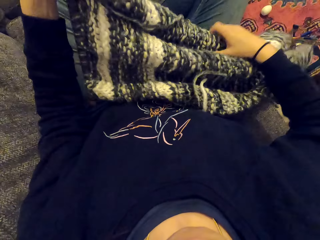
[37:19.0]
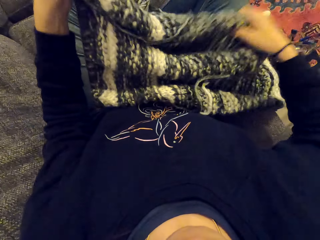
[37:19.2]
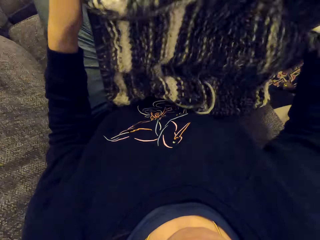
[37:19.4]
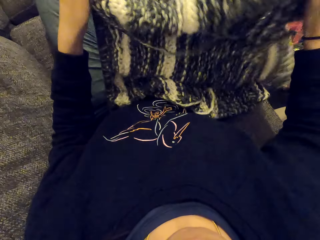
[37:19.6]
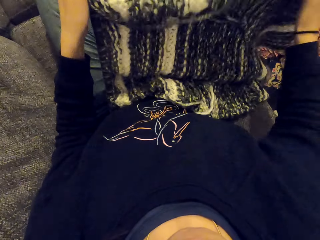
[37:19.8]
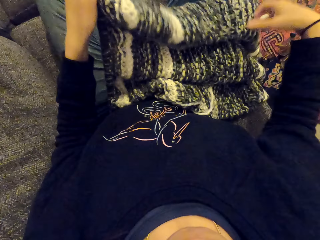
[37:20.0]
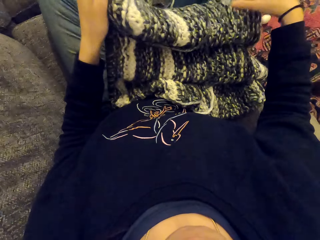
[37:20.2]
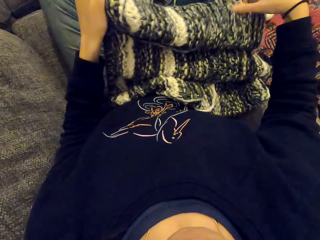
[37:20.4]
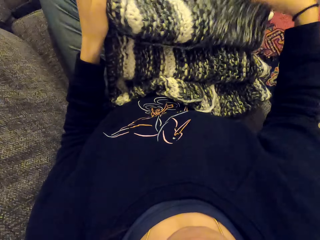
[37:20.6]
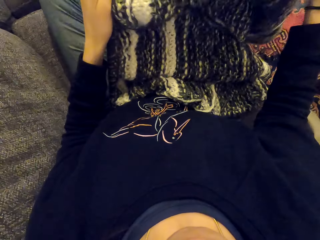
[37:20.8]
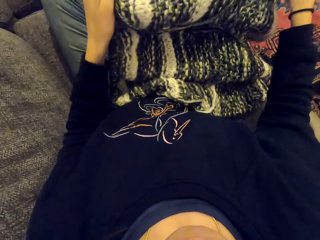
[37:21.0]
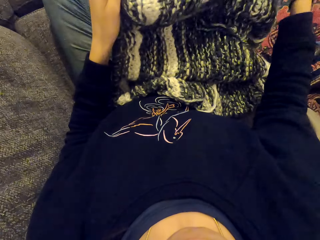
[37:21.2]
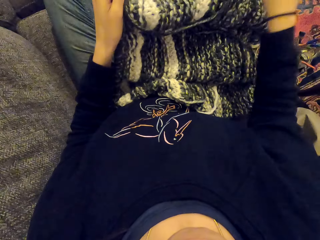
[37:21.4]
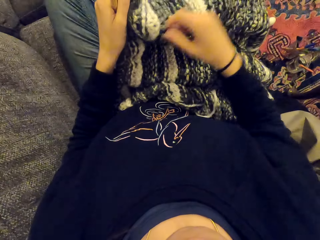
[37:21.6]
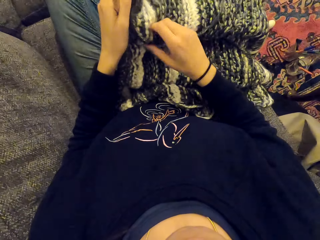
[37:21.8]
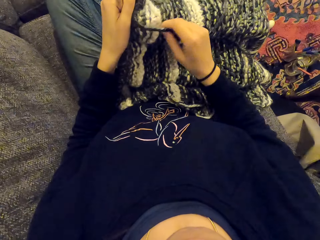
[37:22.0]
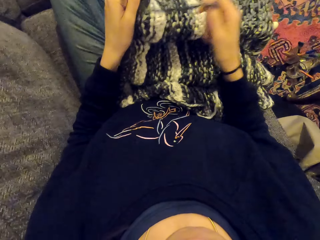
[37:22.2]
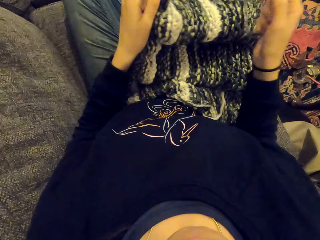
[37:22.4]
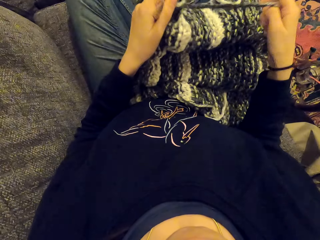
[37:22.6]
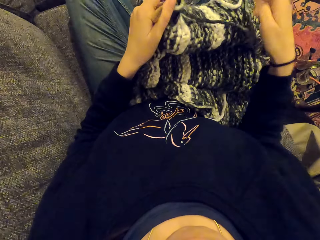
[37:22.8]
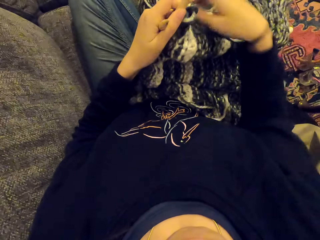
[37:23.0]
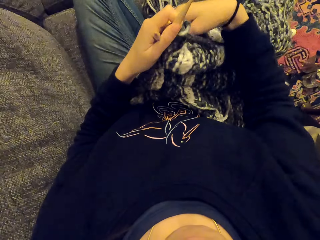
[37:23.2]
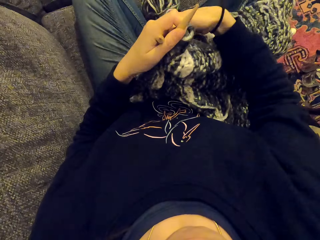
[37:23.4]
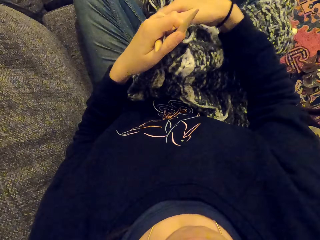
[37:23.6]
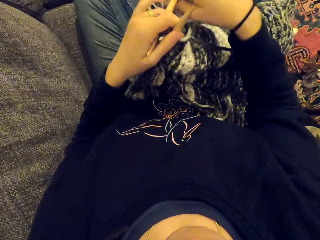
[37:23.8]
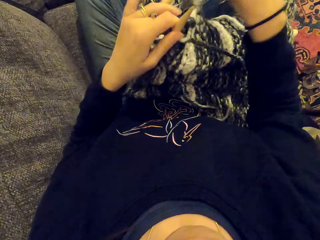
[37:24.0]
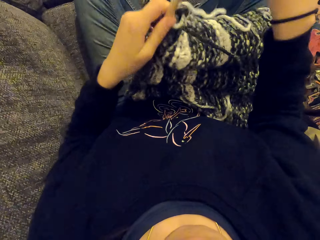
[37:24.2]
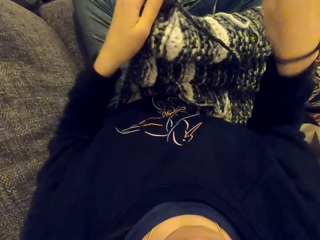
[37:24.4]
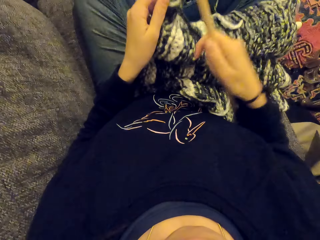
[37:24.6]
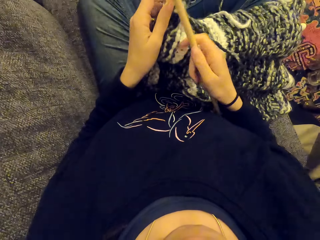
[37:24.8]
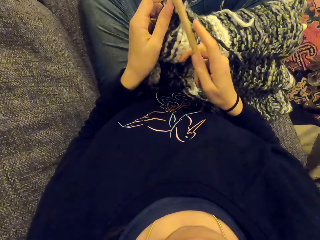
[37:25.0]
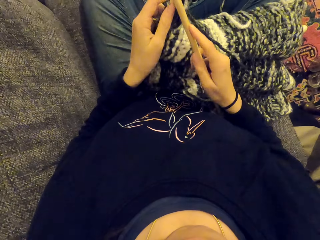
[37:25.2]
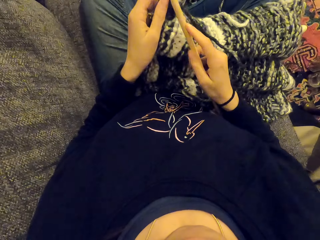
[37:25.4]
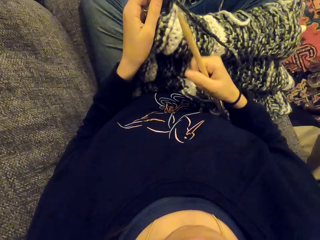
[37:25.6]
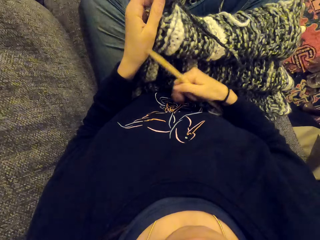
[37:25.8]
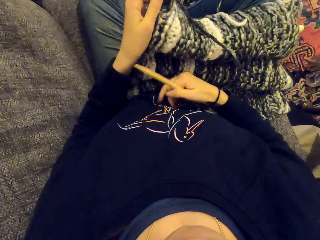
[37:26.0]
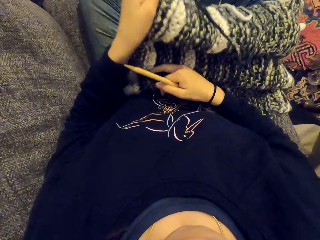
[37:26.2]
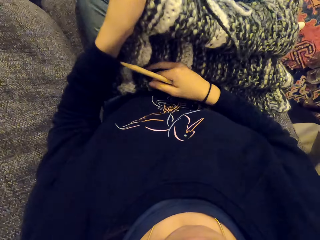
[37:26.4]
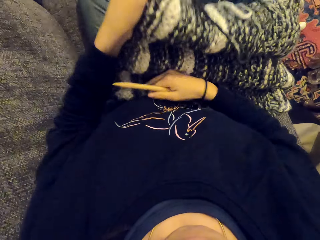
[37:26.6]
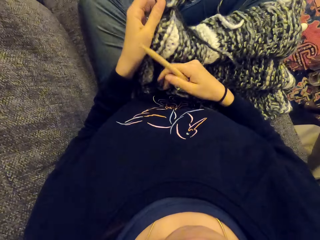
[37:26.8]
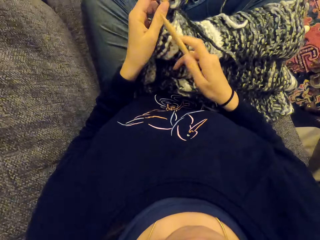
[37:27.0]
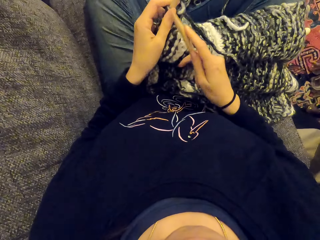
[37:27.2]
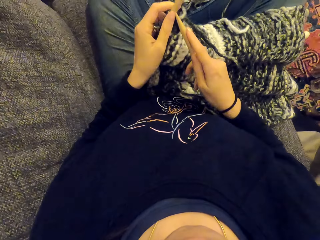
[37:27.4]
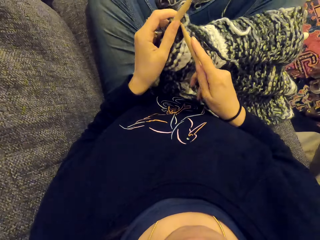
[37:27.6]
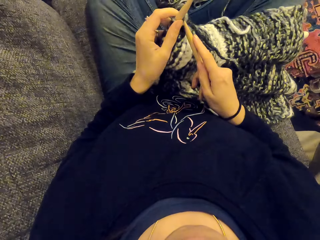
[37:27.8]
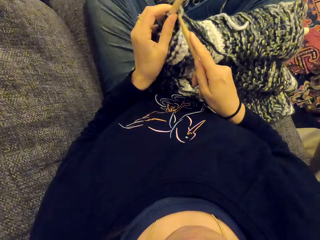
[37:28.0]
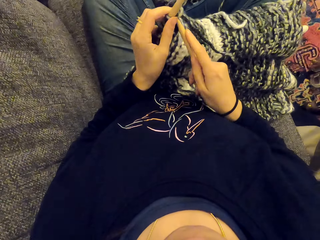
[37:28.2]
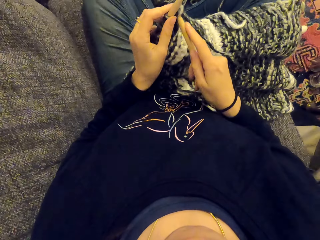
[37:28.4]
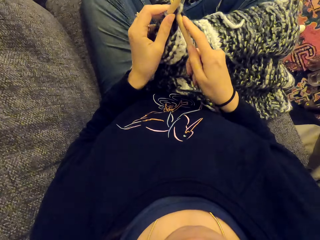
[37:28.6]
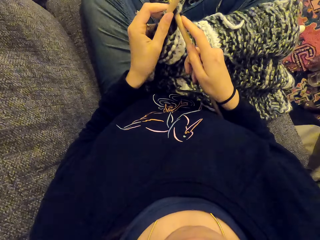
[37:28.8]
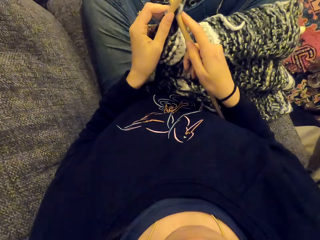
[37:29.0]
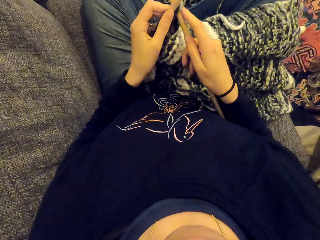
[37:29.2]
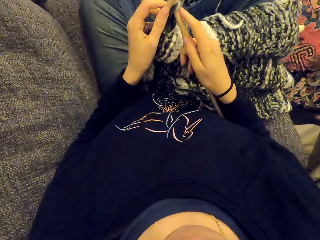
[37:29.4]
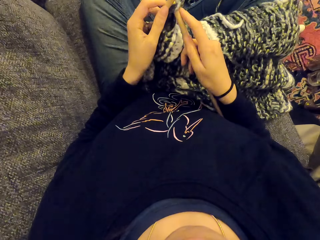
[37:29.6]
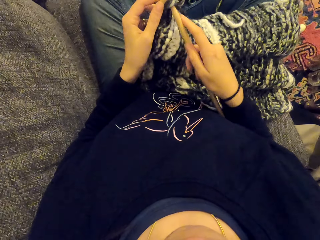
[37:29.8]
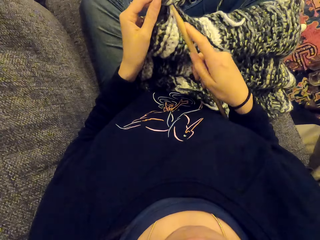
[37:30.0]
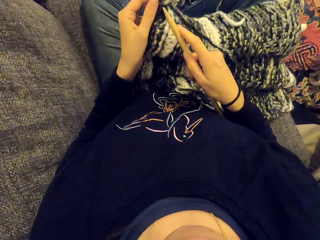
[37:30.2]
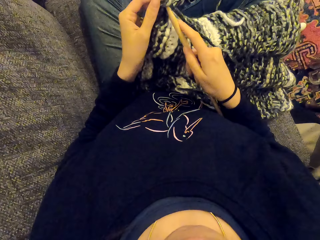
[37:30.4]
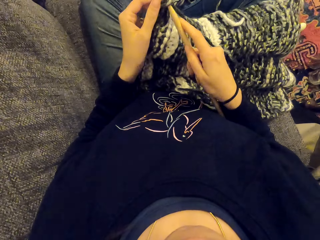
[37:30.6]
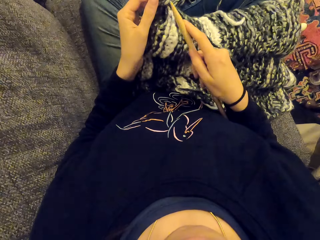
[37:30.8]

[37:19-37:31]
The camera wearer sews the piece of cloth.

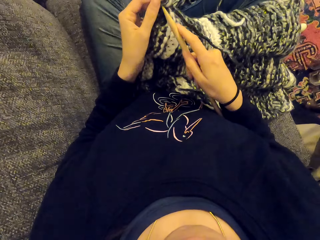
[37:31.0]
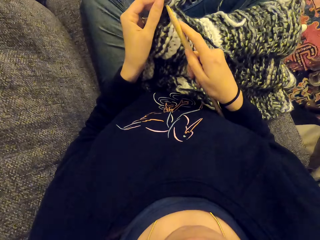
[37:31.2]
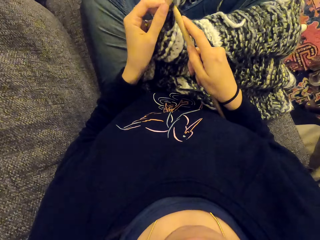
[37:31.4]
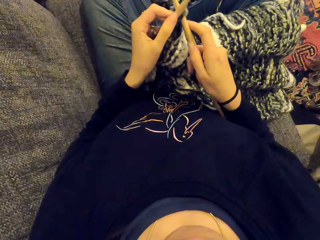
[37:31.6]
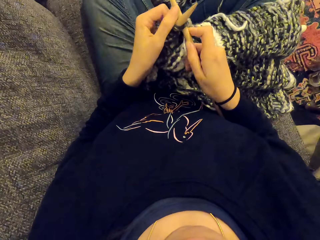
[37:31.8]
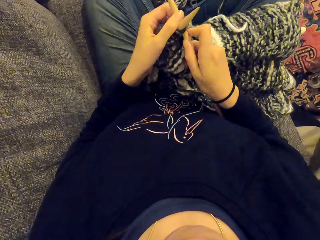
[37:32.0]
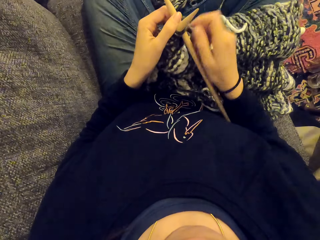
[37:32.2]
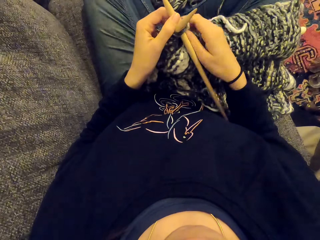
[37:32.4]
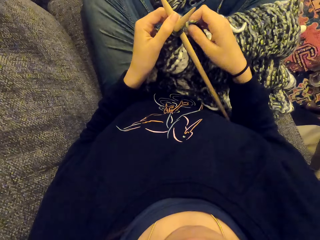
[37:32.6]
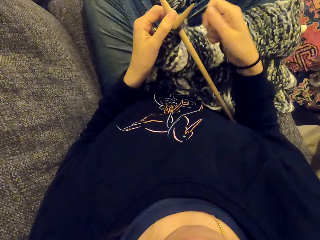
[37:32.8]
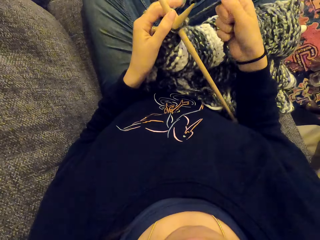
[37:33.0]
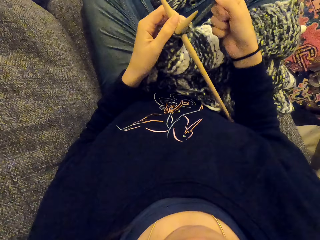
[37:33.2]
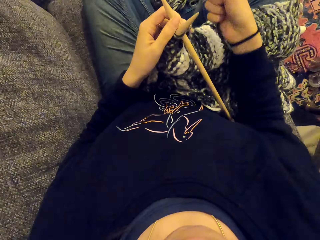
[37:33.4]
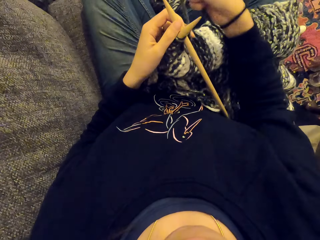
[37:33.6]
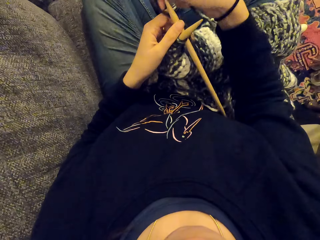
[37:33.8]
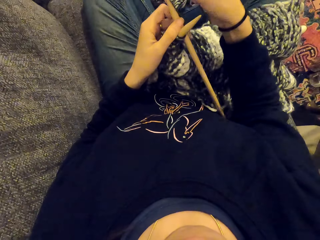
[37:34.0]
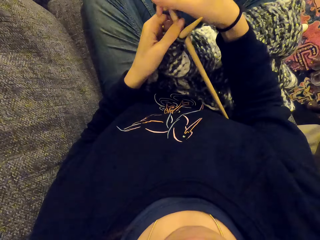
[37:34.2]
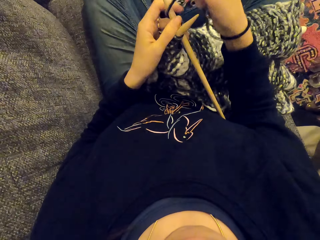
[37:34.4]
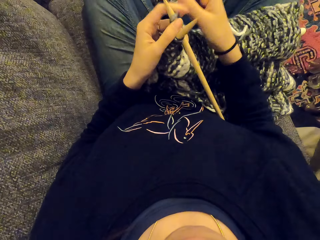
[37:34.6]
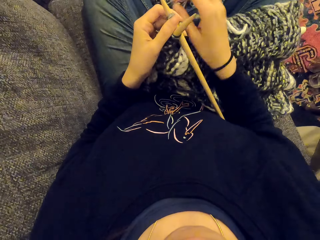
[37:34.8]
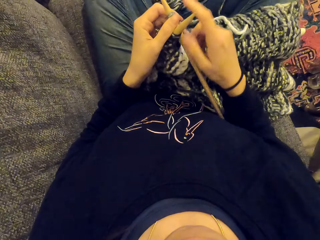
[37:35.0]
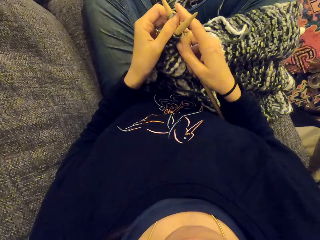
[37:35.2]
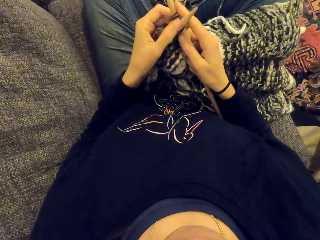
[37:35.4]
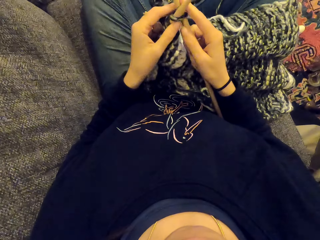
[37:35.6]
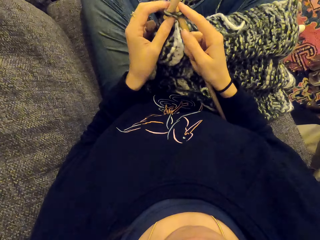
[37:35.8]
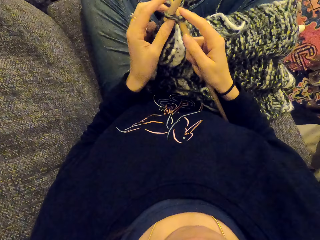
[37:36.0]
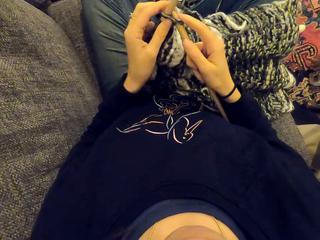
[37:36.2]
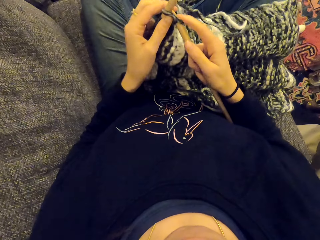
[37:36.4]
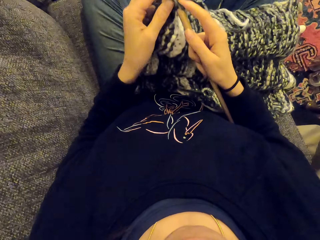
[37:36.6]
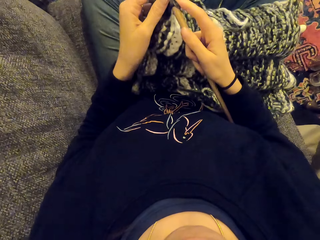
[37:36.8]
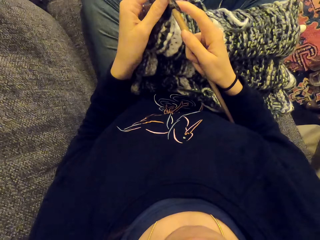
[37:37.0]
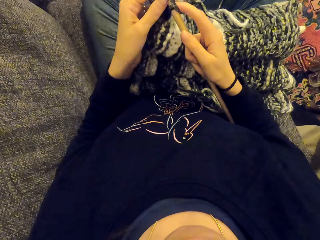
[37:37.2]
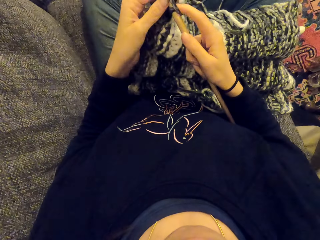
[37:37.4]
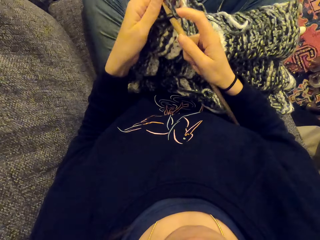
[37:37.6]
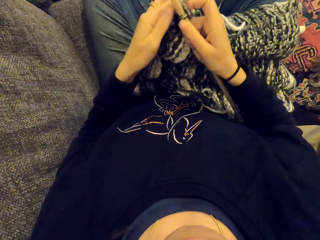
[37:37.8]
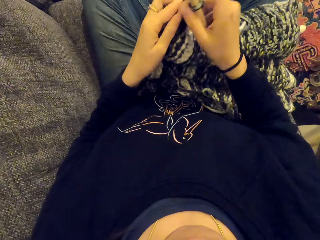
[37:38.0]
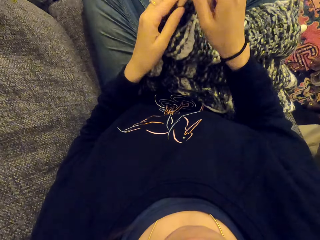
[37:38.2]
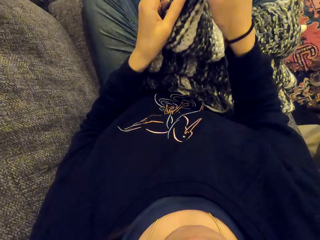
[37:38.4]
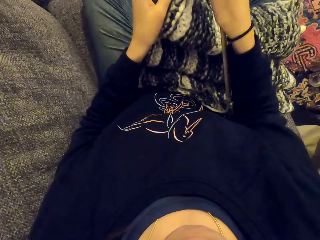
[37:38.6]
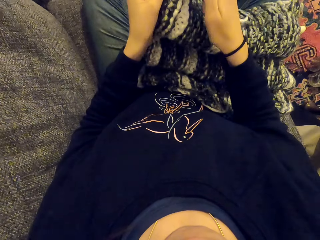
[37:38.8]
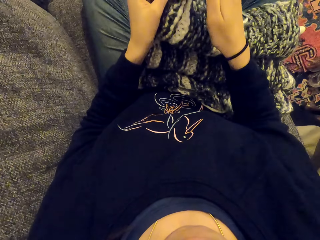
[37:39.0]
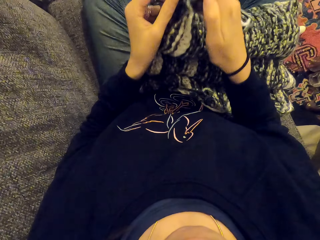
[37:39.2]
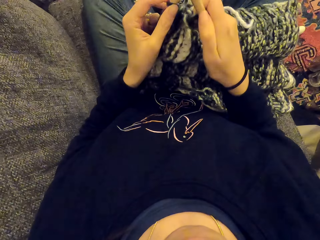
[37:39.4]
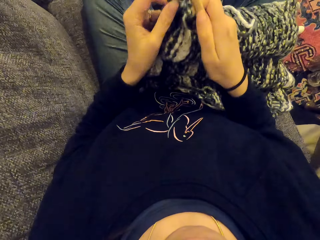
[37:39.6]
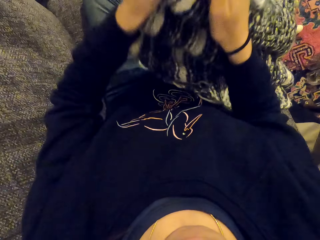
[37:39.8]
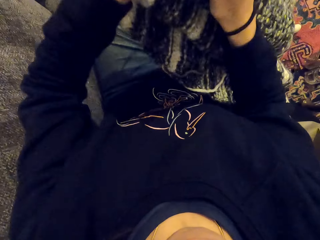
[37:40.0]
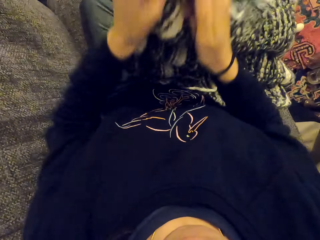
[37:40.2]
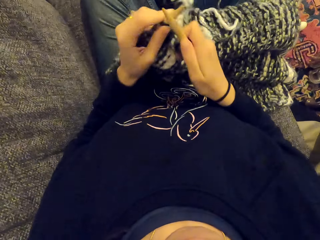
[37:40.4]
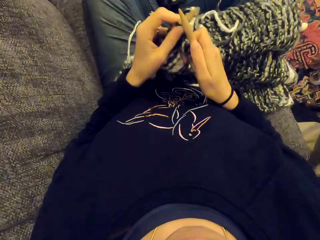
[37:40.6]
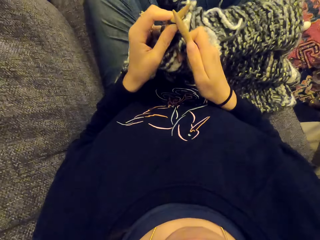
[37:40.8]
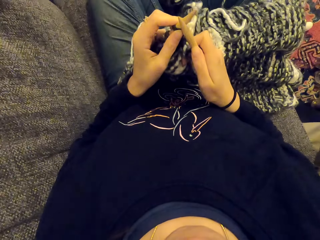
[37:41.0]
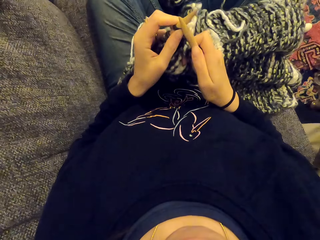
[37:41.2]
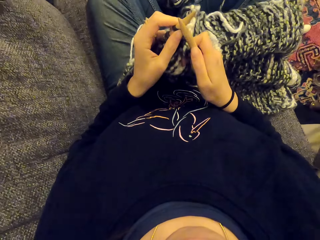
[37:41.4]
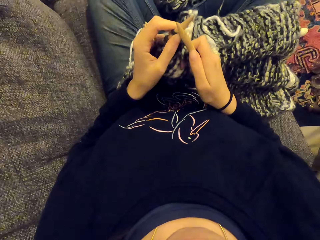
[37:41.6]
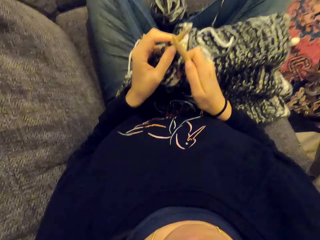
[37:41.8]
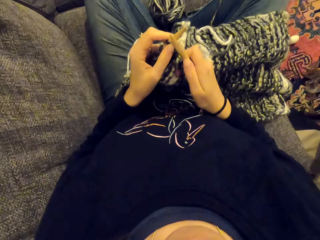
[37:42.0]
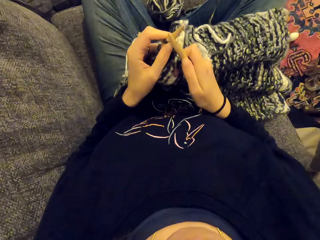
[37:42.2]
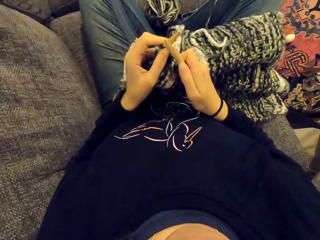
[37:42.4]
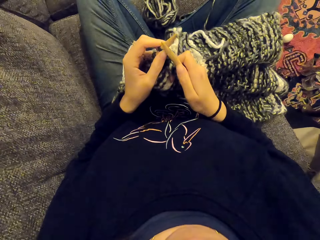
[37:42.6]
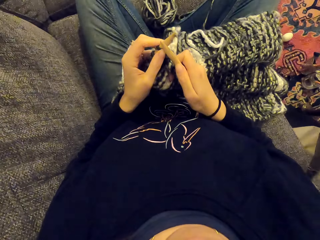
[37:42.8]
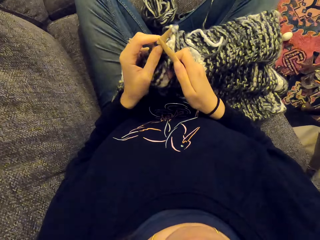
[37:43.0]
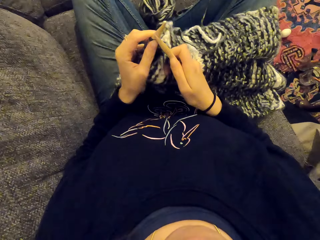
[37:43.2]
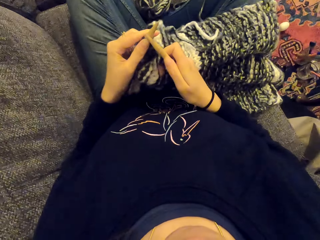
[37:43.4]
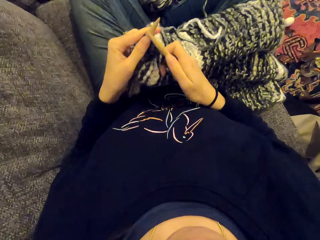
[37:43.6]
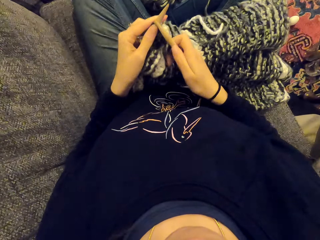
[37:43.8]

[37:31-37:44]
The camera wearer knits the fabric. They listen to the radio. They stare at something.
